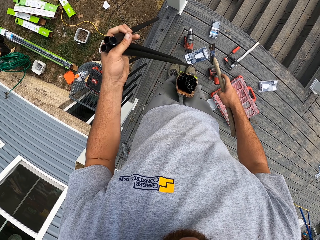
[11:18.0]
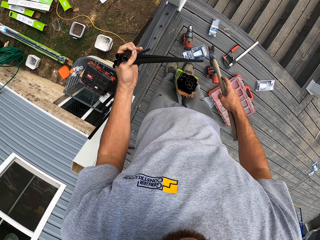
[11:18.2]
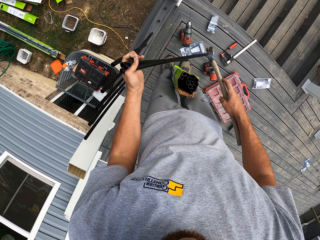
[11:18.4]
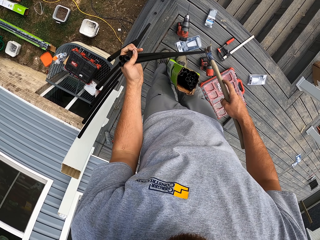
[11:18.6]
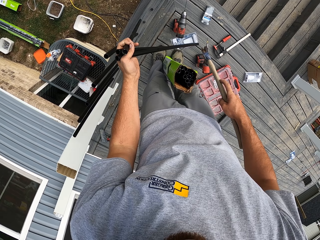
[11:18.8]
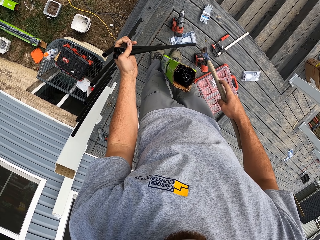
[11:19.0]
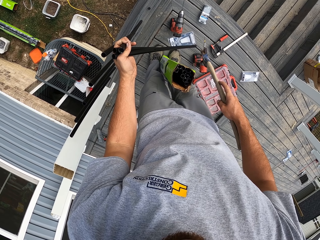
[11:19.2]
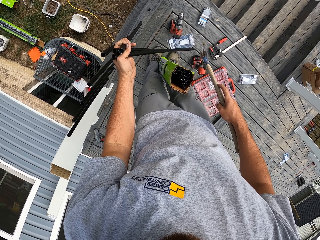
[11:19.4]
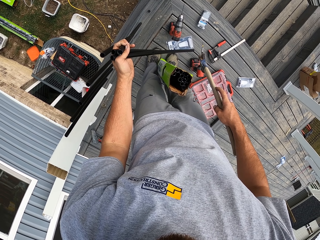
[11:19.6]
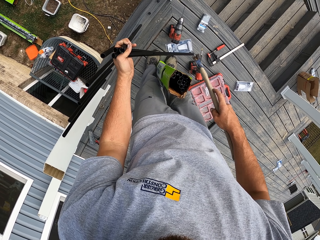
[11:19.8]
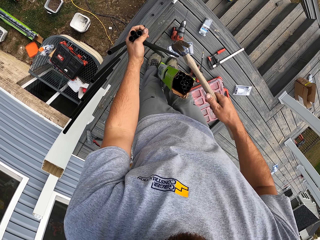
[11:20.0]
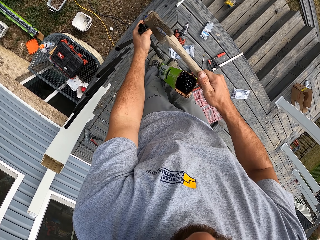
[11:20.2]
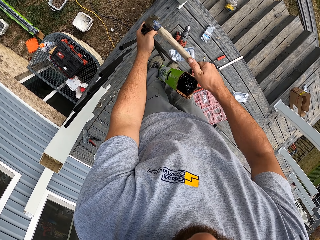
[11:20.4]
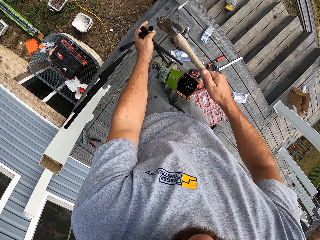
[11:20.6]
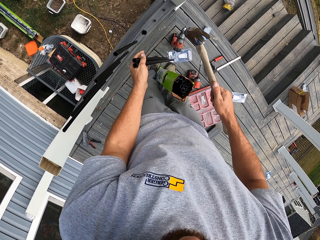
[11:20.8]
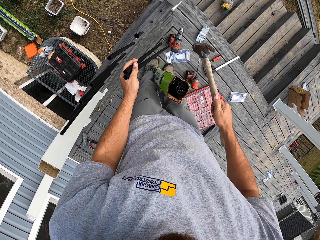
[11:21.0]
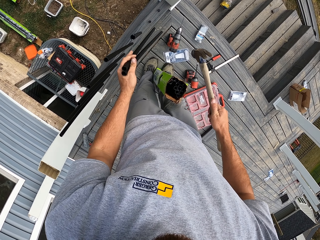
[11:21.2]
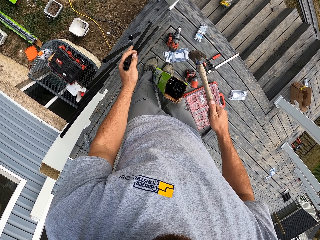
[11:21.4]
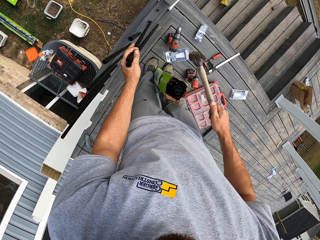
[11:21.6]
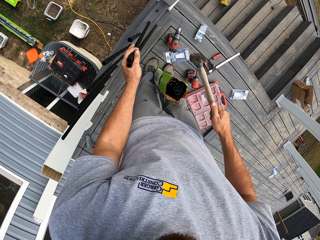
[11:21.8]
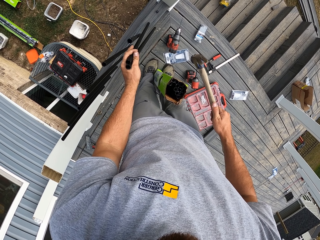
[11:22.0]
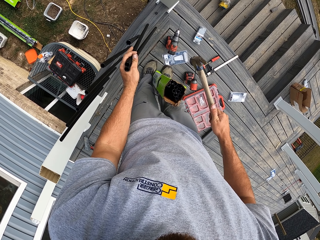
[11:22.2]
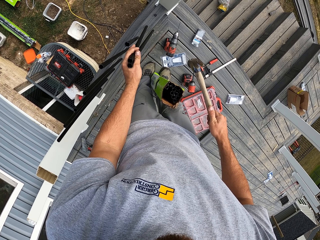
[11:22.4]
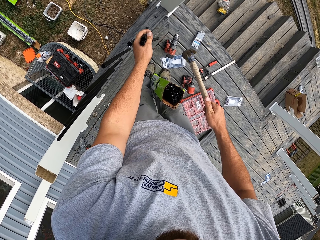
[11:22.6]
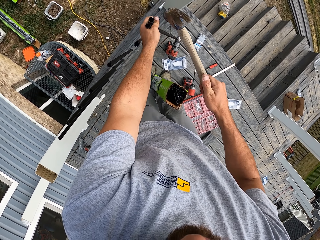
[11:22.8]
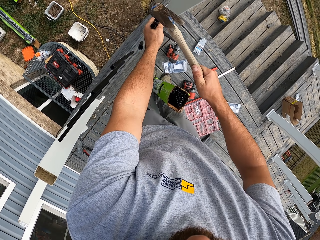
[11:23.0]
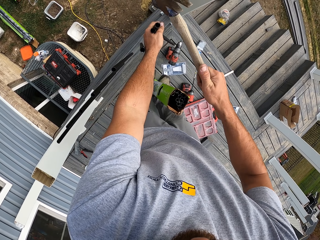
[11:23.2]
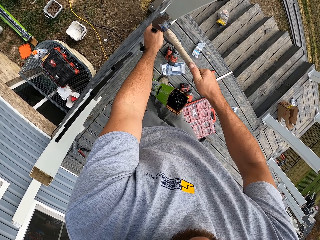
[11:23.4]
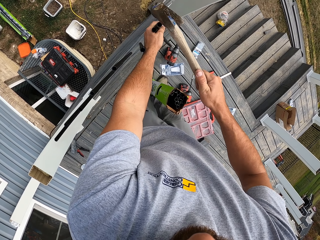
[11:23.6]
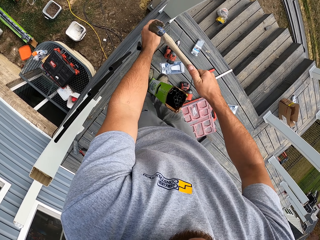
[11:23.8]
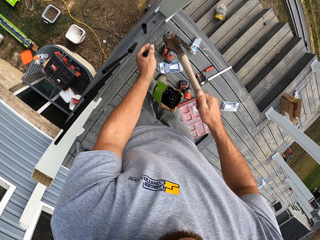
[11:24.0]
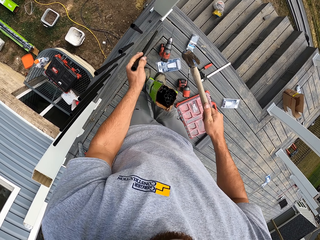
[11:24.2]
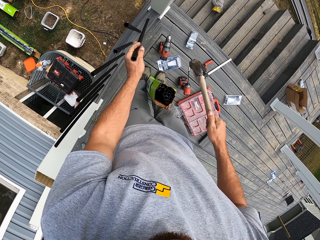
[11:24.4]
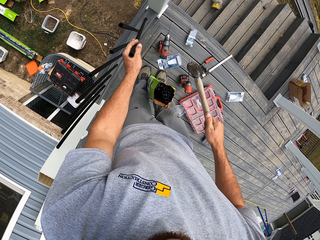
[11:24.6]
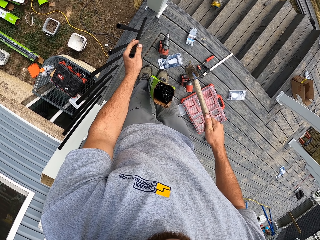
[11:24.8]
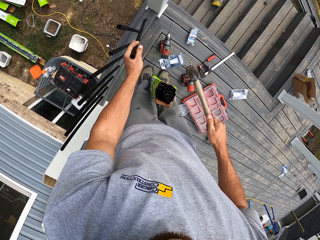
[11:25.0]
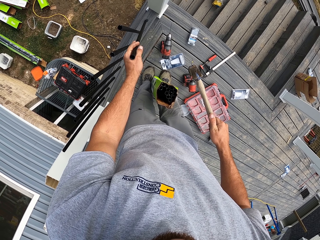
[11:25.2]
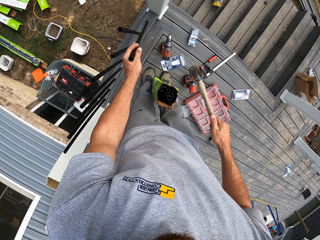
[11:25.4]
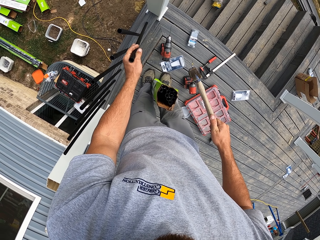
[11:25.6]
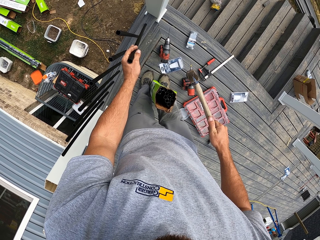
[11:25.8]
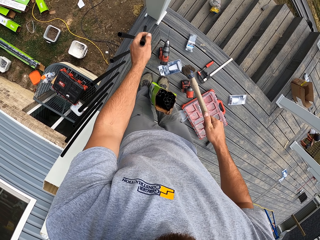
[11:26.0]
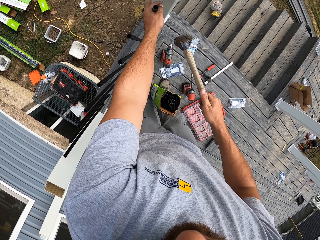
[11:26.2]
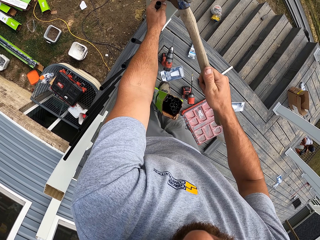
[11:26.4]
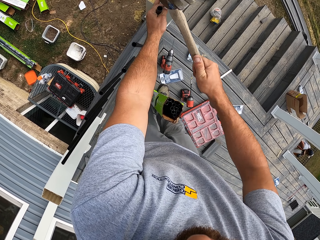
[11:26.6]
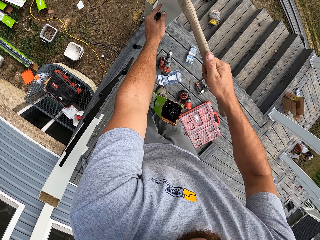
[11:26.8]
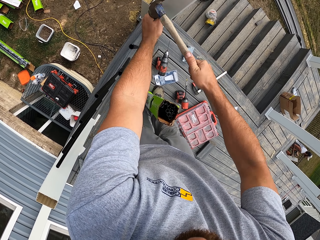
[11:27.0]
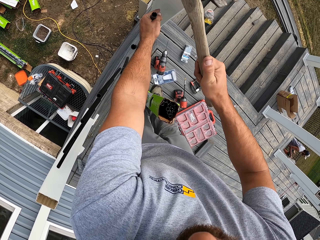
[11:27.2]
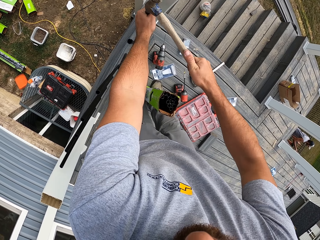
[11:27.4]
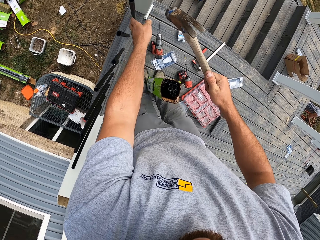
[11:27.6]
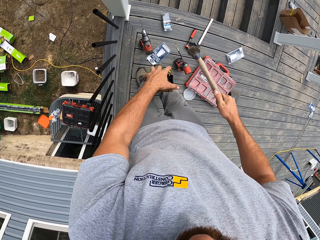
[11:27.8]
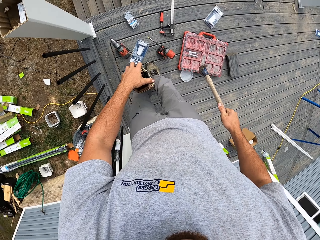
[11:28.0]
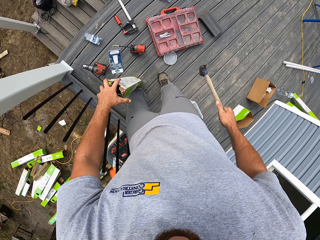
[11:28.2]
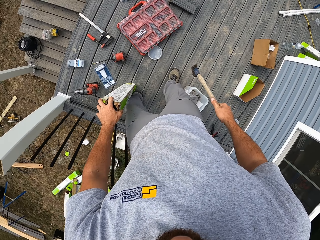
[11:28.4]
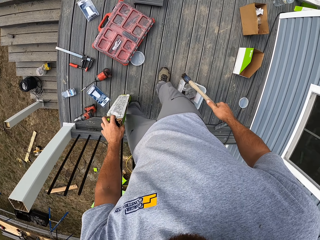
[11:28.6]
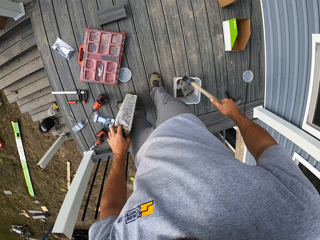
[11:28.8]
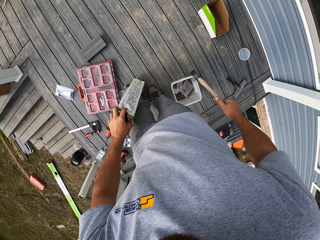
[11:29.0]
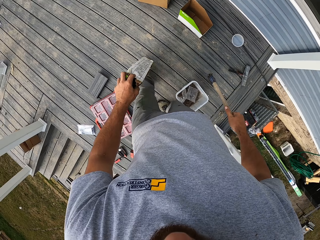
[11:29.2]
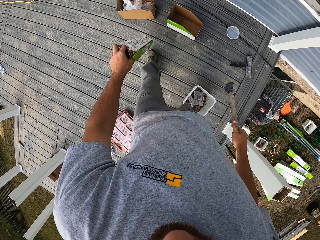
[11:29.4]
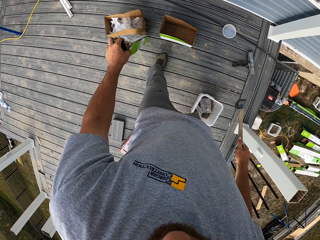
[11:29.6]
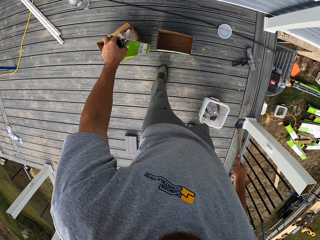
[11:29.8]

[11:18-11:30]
The camera wearer puts something in the hole in the wood. They hit something with a hammer. They put something in the hole in the wood. They hit something with the hammer. They put something in the hole in the wood. They hit something with the hammer. They turn around.

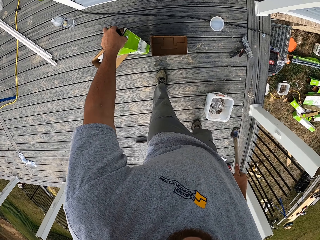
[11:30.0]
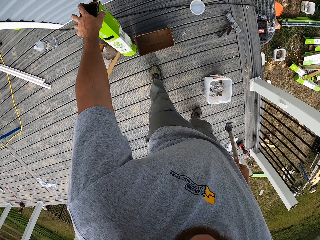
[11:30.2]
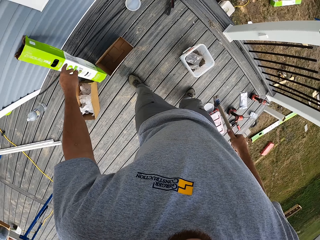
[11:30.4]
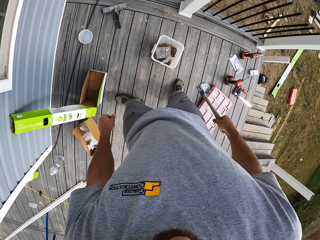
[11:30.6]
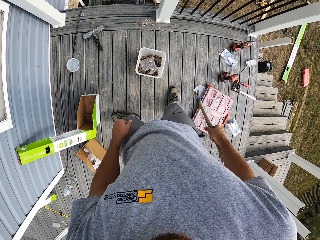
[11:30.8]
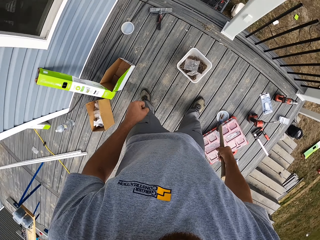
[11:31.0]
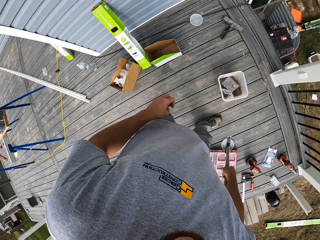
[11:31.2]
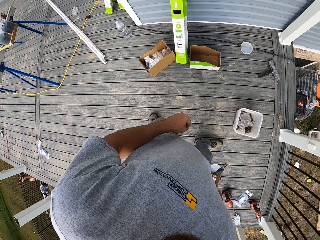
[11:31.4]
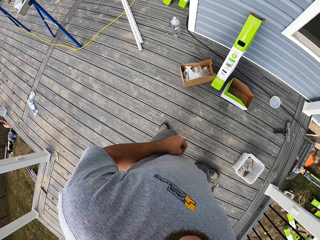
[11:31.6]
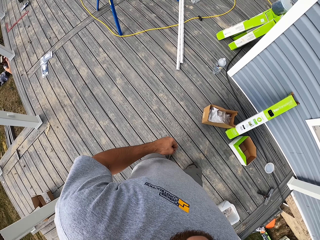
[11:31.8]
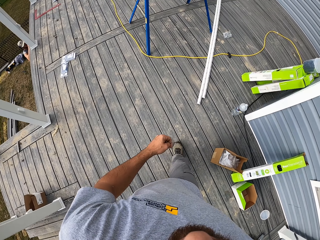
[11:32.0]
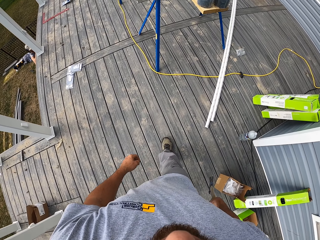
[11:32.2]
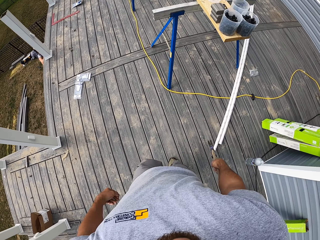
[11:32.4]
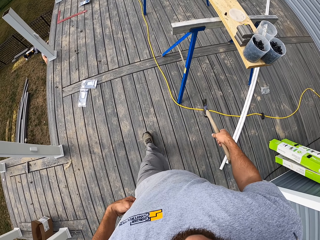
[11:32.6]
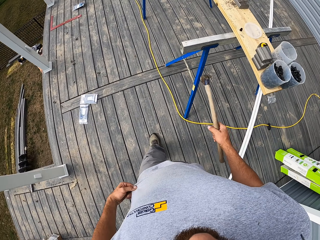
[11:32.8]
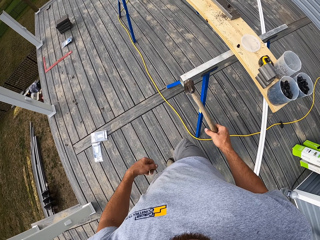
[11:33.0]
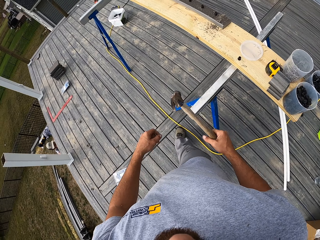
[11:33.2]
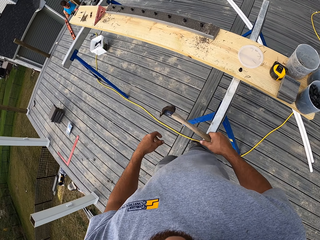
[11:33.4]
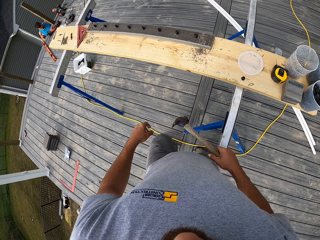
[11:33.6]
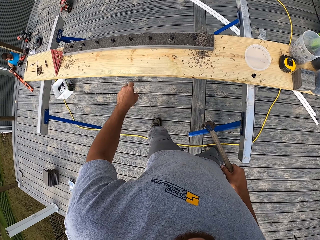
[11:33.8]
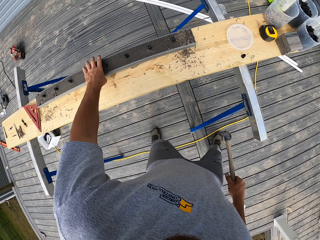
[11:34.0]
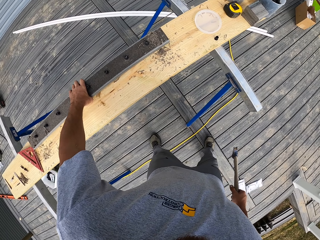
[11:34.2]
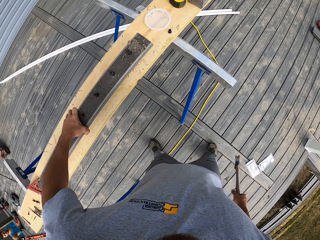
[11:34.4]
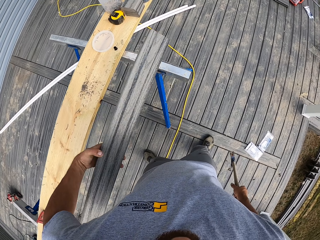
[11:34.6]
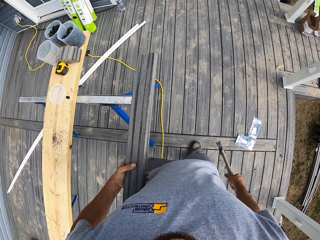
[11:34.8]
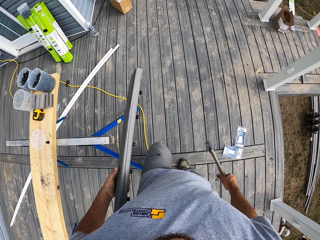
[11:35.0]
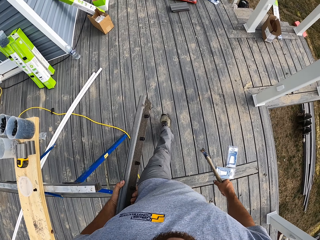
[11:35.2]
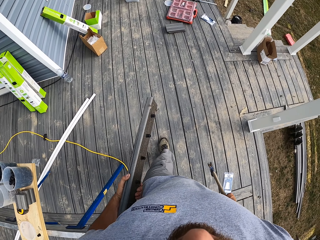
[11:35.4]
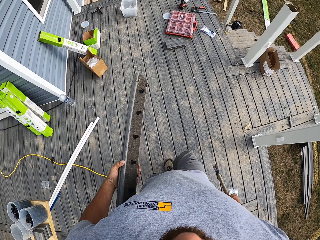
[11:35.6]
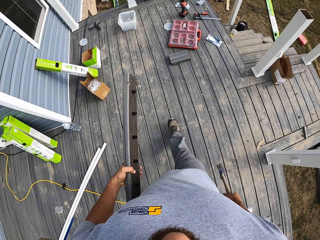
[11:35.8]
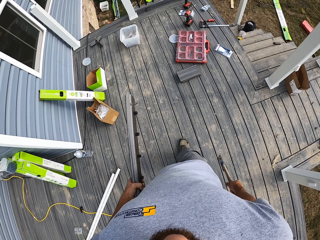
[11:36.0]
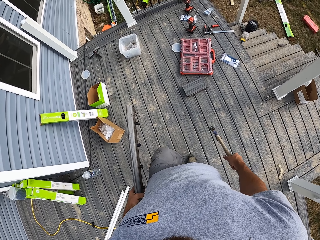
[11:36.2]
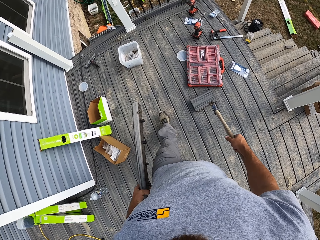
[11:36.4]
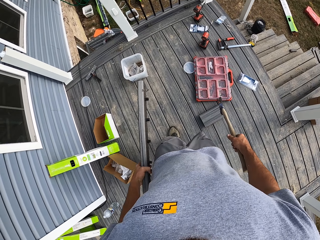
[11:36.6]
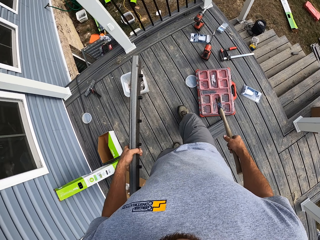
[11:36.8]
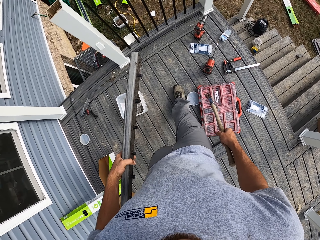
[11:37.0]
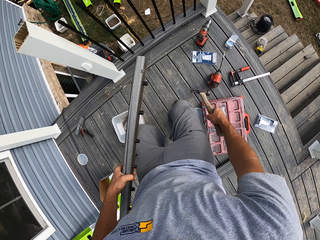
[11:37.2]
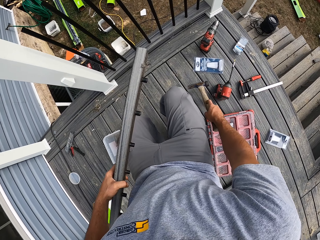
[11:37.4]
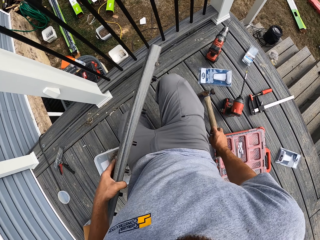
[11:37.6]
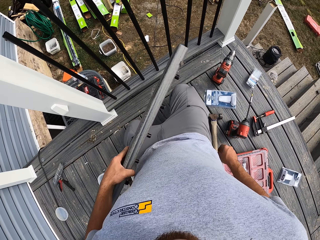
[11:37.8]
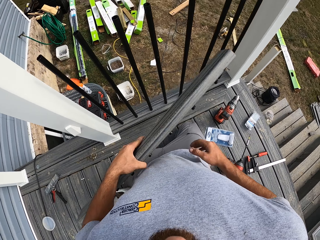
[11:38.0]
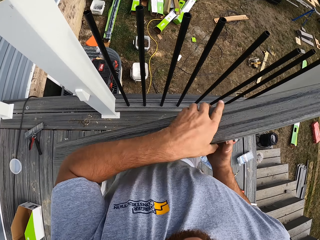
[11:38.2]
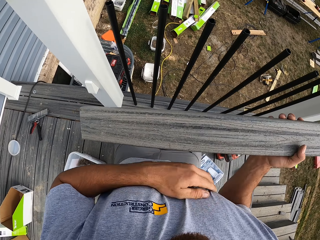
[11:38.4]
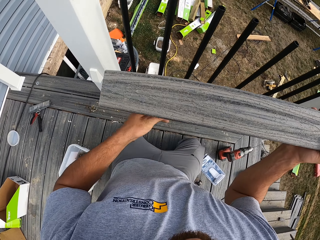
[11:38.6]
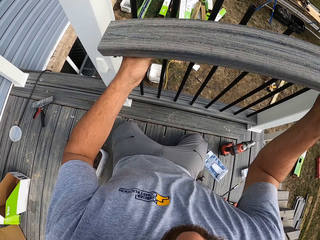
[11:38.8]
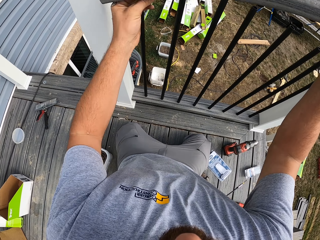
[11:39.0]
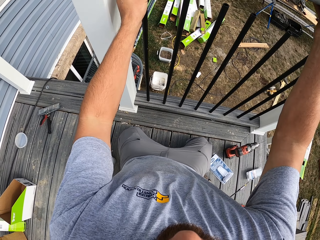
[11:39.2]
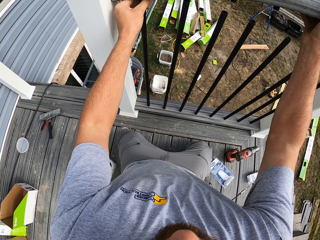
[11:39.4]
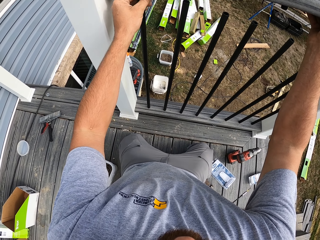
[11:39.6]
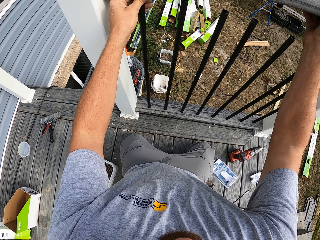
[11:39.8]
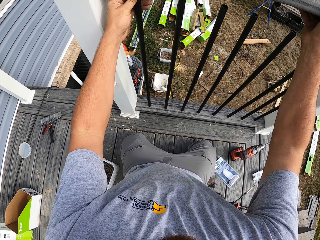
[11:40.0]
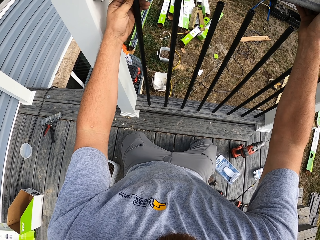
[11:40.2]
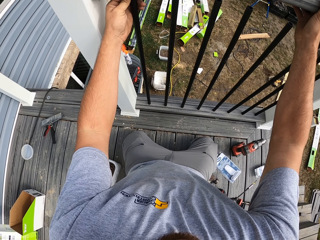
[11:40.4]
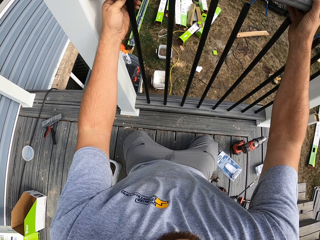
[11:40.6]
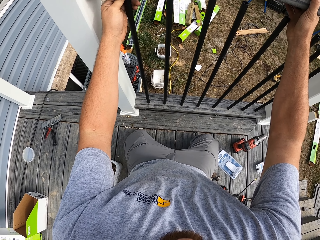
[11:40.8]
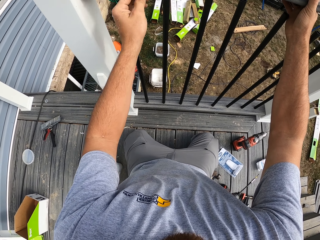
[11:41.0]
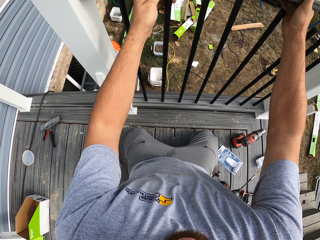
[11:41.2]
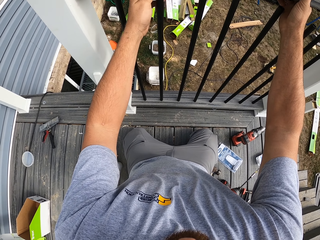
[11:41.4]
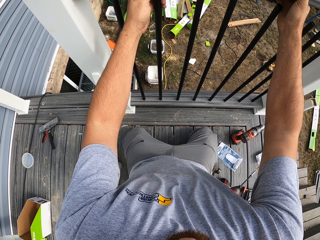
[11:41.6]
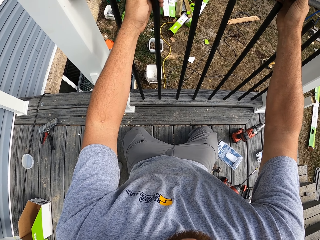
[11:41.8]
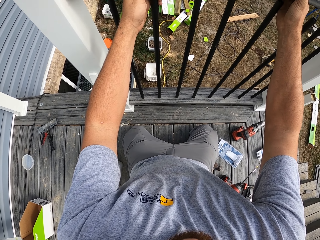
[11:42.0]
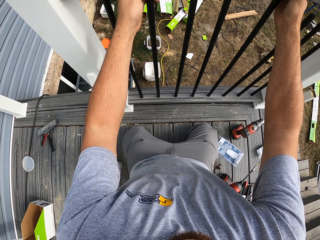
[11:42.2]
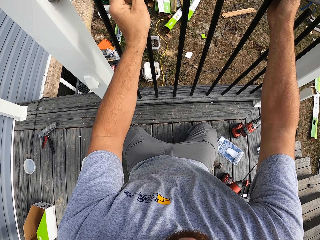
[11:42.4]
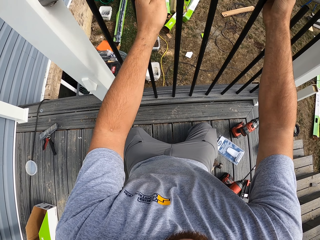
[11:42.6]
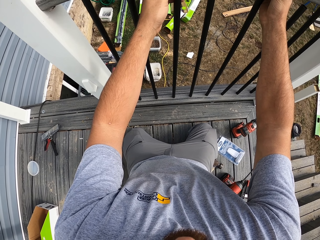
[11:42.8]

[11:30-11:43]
The camera wearer puts the carton of pipes aside on the wall. They look around and walk on the floor. They pick up another wood from the bench. They walk on the floor. They fix the wood on the pipes.
